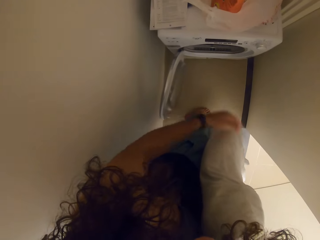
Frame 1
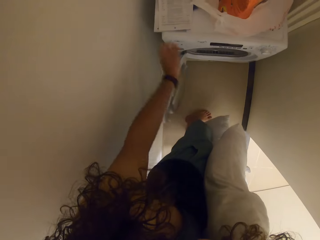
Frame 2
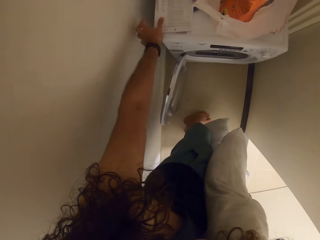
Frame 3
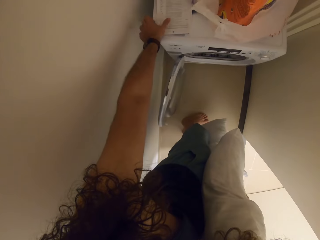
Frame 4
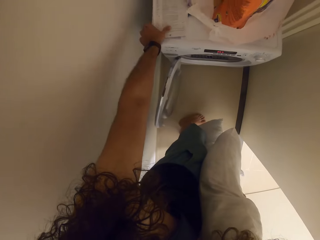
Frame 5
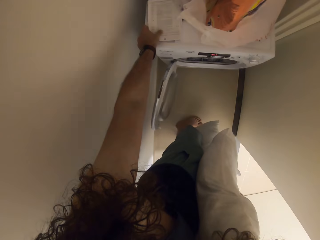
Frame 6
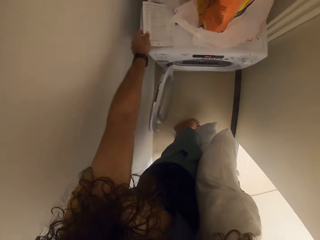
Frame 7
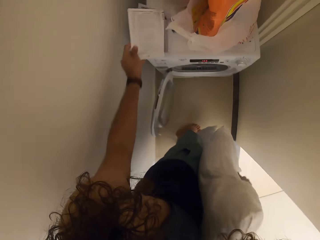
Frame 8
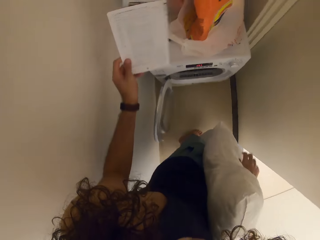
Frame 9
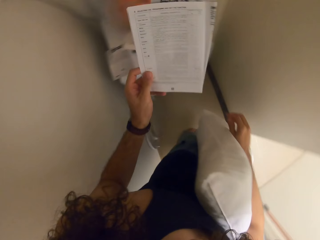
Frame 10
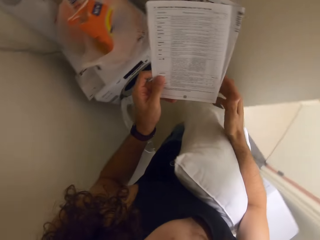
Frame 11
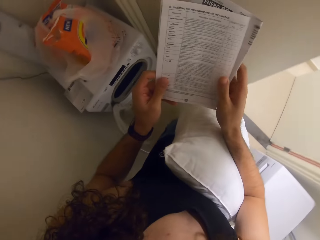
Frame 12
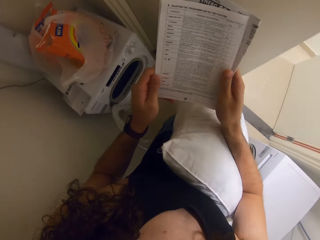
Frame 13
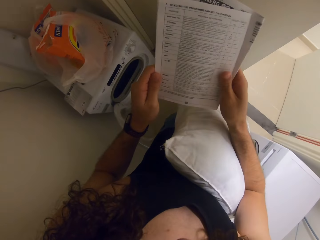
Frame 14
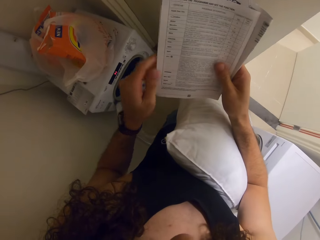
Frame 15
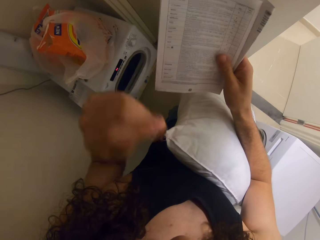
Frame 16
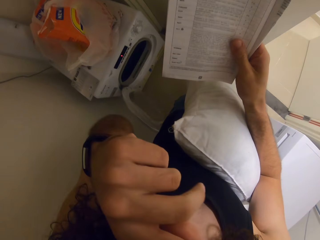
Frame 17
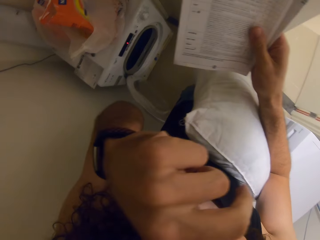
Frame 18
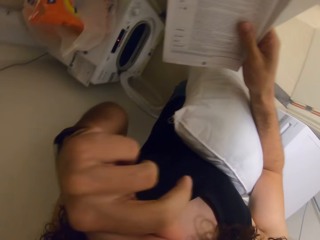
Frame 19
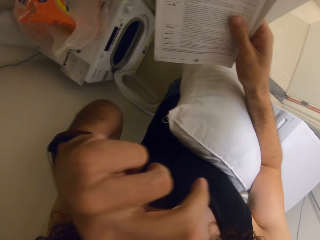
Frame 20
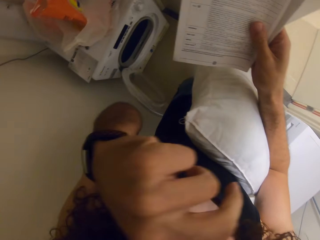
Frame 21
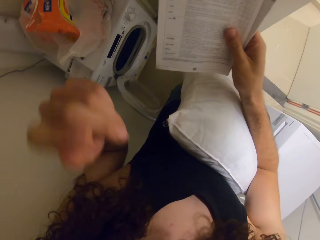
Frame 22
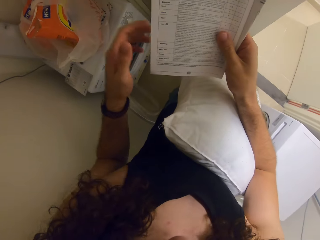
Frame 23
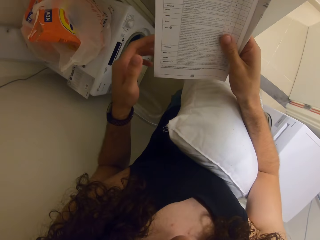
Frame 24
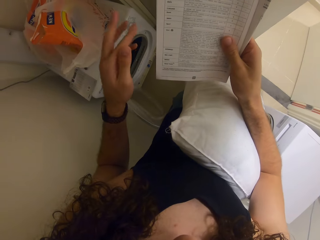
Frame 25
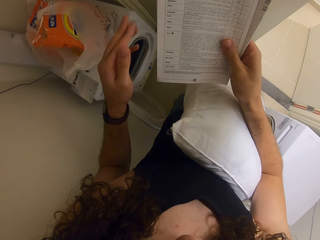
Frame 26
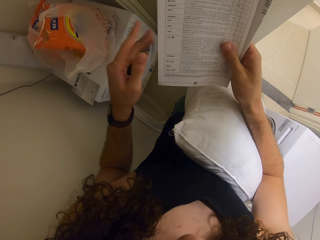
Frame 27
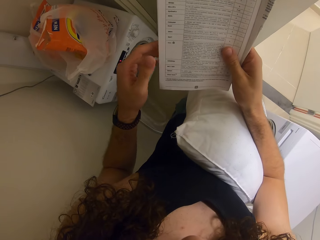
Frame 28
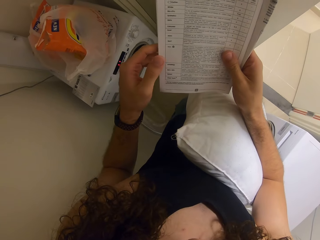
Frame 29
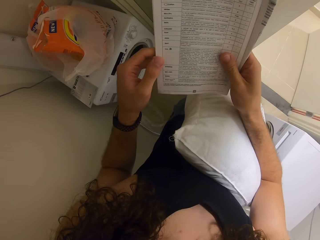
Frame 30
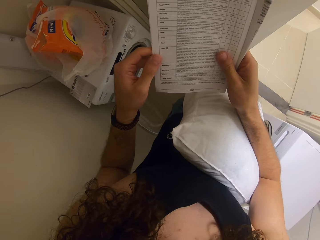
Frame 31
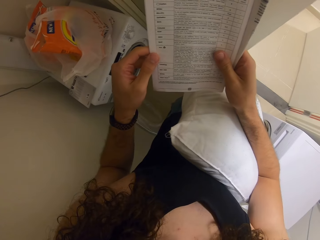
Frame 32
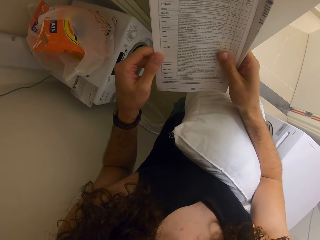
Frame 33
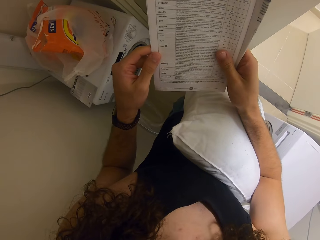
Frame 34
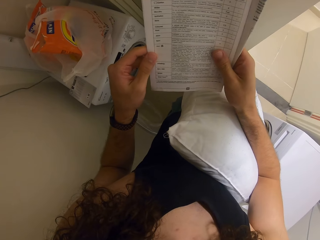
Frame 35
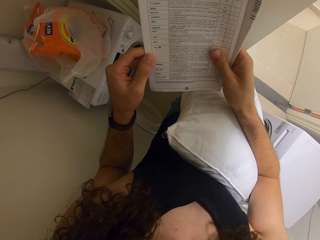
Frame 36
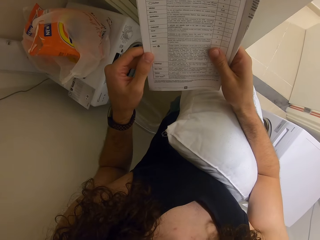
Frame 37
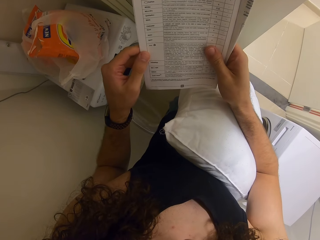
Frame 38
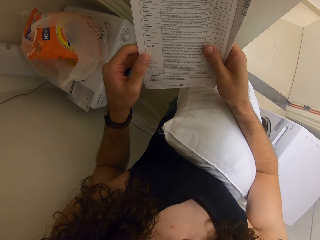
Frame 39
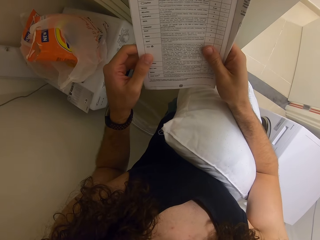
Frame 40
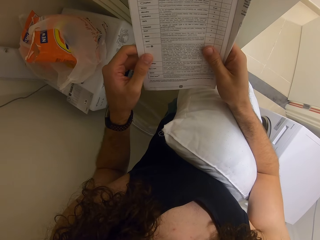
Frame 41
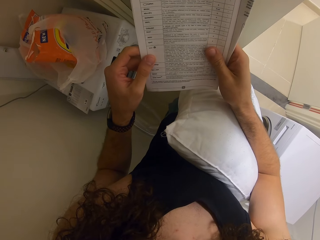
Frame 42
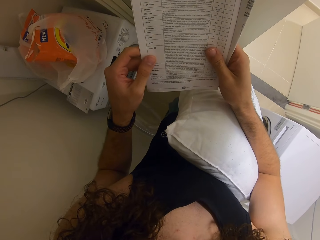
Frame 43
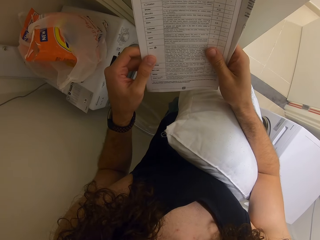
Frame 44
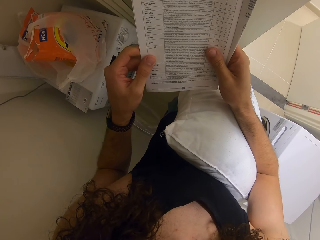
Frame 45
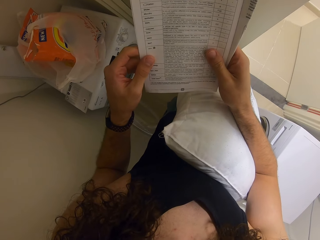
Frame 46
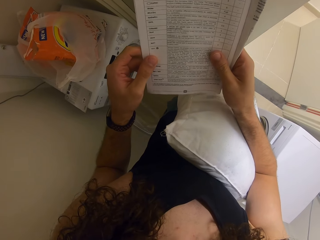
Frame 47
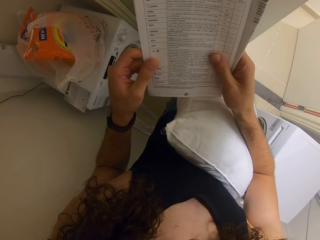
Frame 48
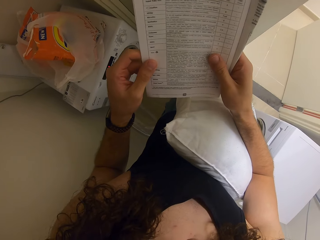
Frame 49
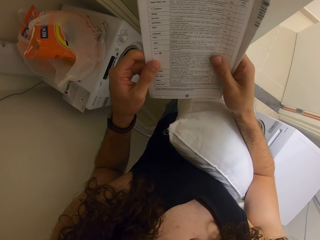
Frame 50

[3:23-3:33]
The camera wearer picks up a book on the drying machine with her left hand. She reads the book. She holds the book with both hands. She cleans her nose with her left hand. She scratches her face. She cleans her hand against itself. She holds the book with both hands.

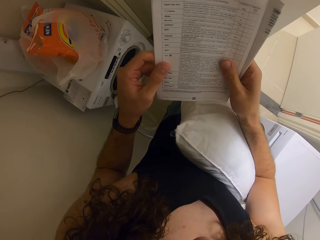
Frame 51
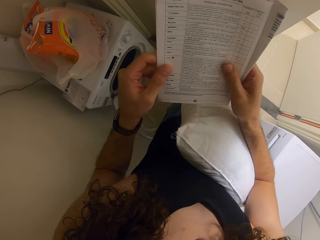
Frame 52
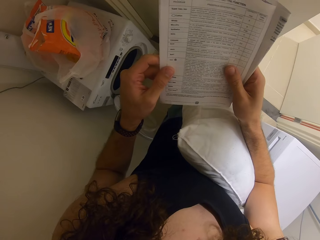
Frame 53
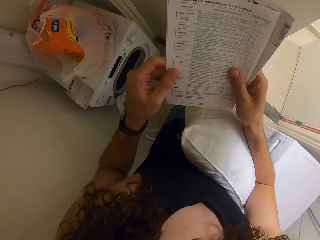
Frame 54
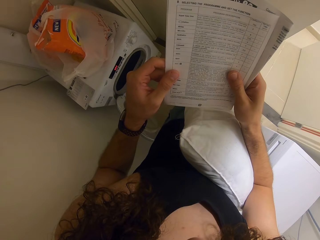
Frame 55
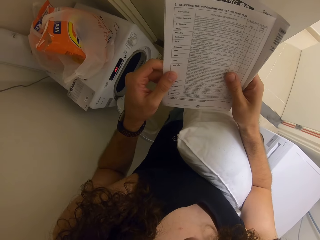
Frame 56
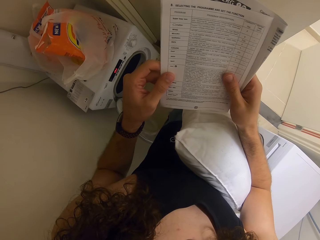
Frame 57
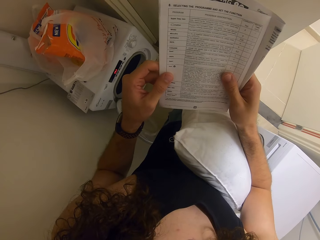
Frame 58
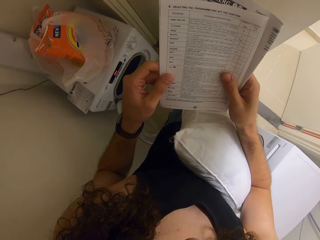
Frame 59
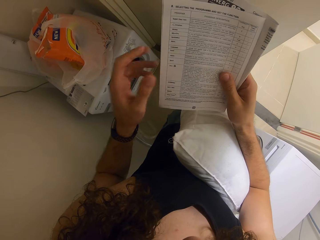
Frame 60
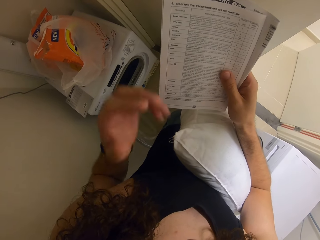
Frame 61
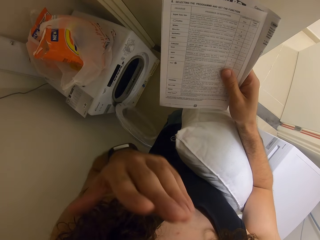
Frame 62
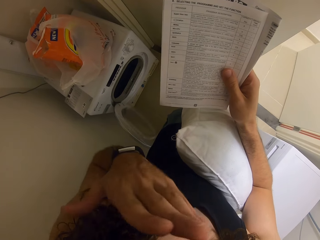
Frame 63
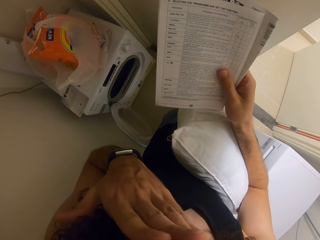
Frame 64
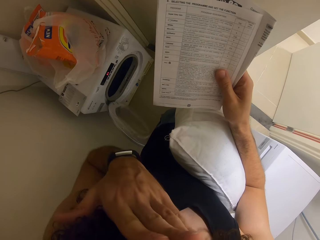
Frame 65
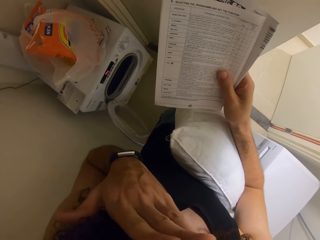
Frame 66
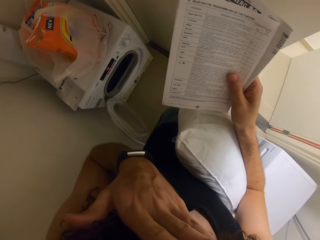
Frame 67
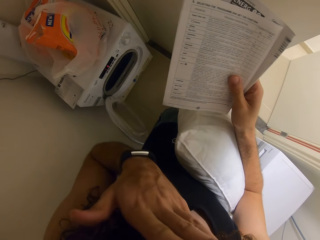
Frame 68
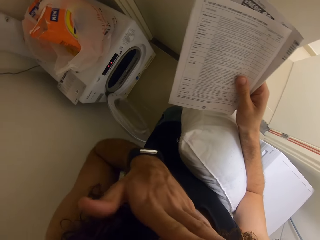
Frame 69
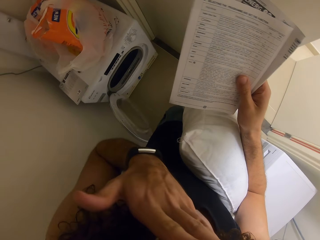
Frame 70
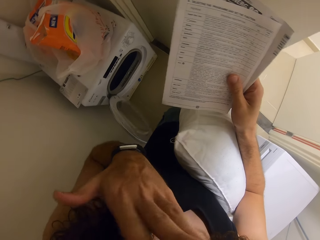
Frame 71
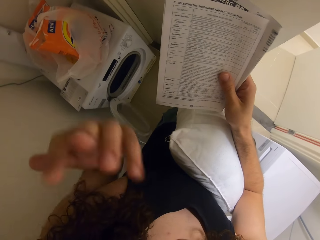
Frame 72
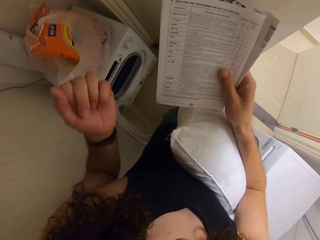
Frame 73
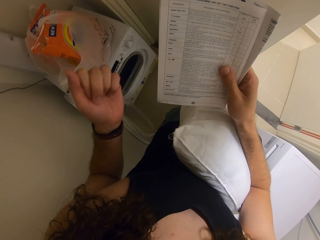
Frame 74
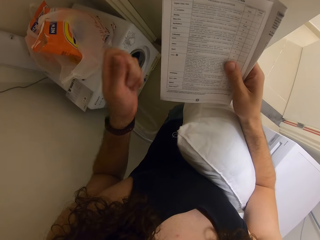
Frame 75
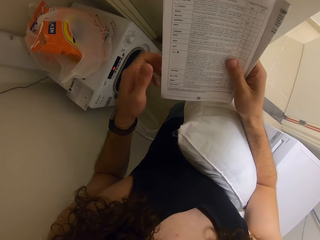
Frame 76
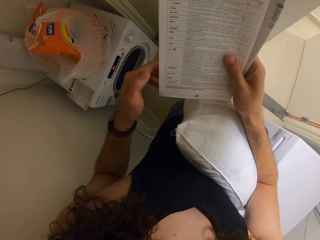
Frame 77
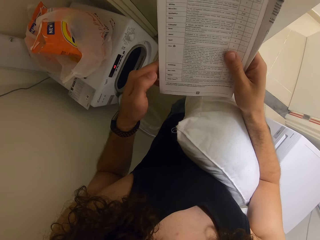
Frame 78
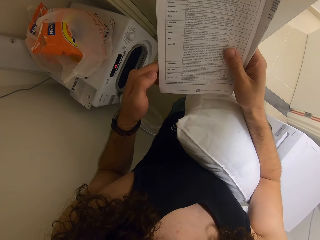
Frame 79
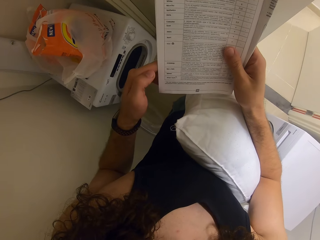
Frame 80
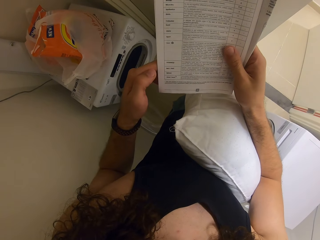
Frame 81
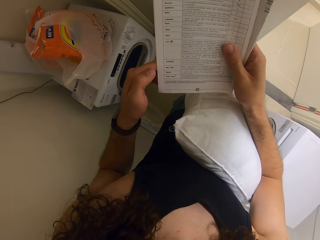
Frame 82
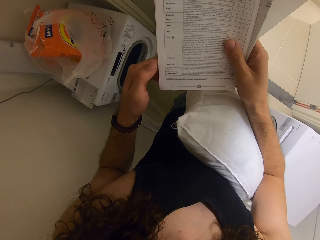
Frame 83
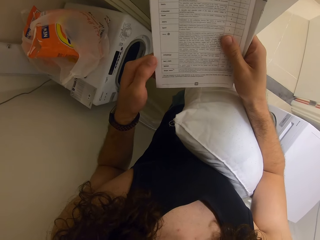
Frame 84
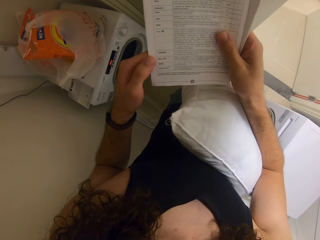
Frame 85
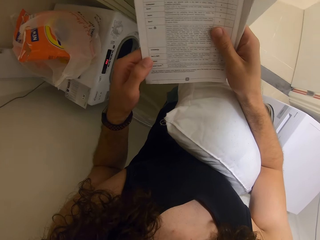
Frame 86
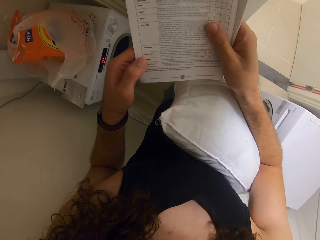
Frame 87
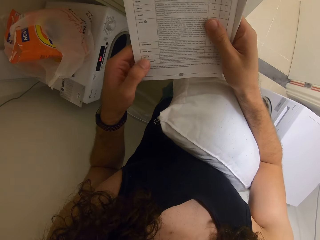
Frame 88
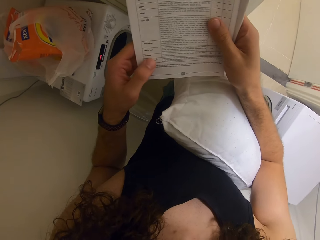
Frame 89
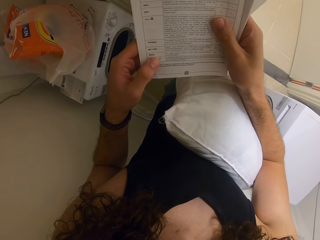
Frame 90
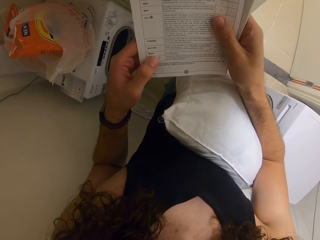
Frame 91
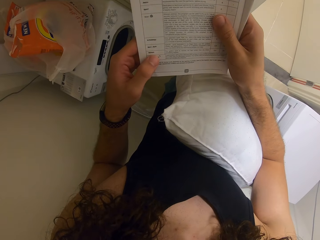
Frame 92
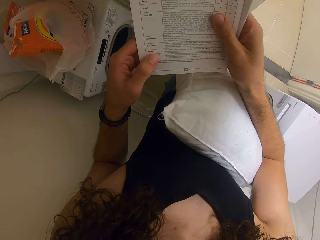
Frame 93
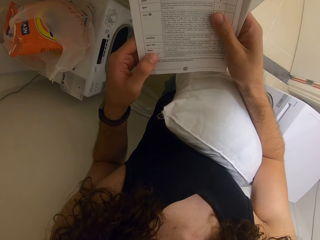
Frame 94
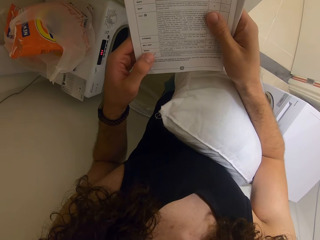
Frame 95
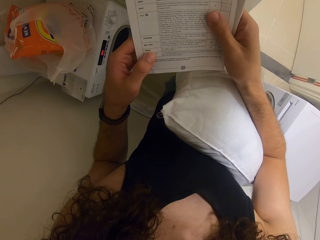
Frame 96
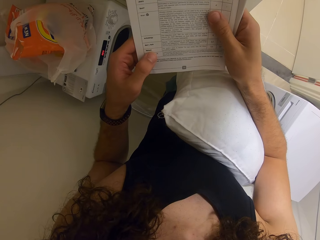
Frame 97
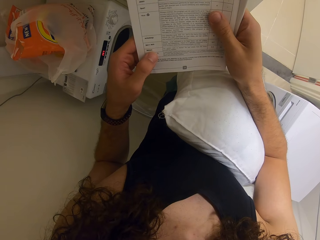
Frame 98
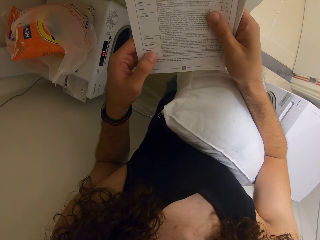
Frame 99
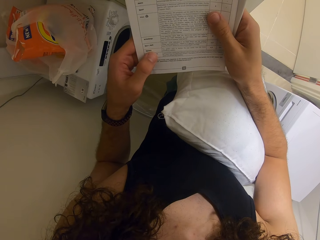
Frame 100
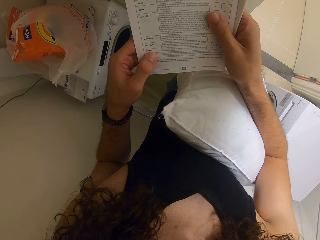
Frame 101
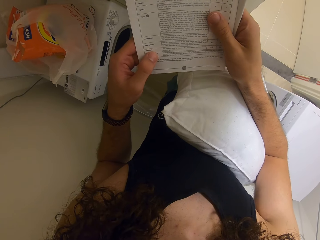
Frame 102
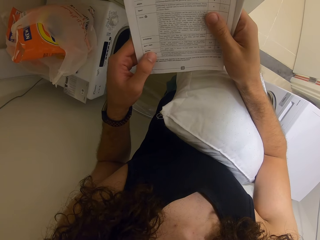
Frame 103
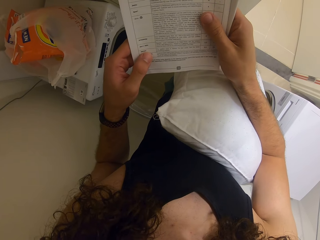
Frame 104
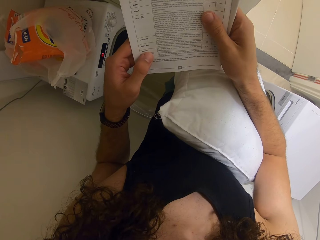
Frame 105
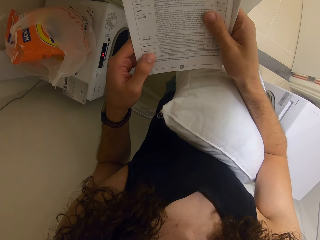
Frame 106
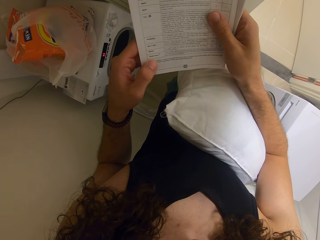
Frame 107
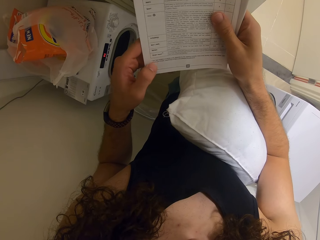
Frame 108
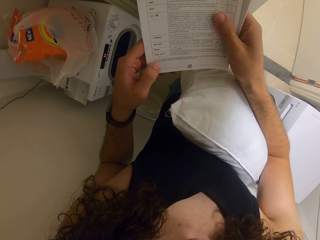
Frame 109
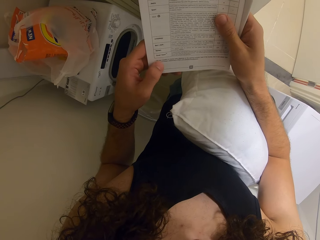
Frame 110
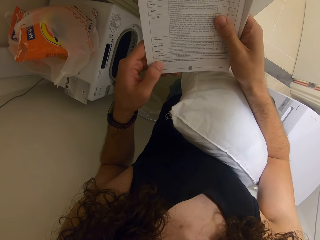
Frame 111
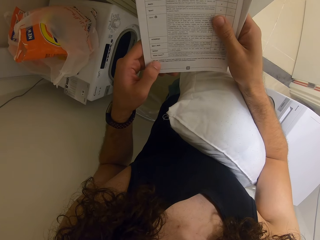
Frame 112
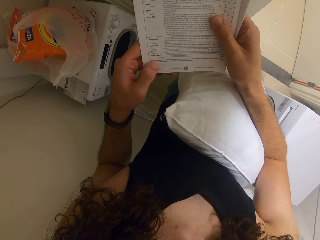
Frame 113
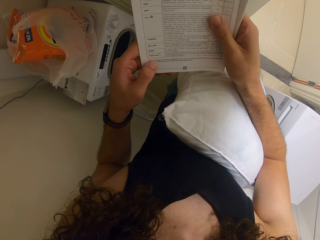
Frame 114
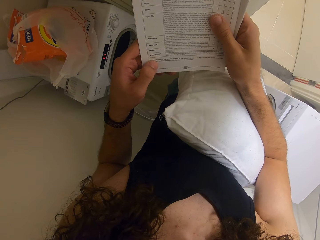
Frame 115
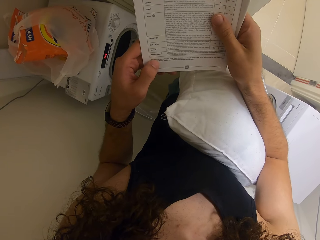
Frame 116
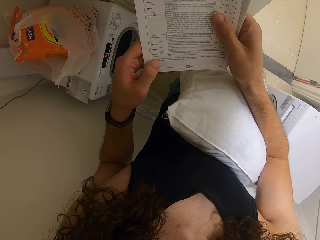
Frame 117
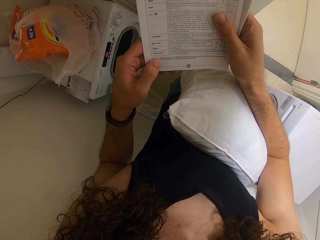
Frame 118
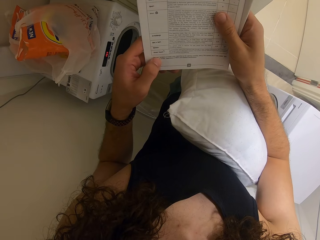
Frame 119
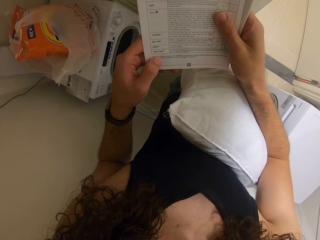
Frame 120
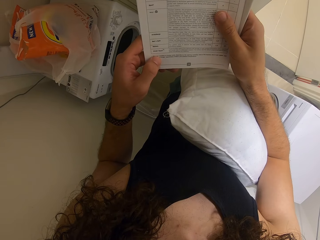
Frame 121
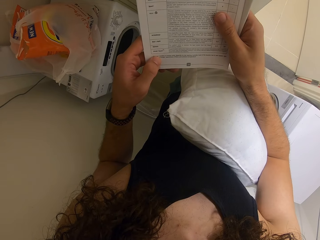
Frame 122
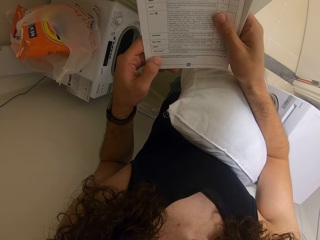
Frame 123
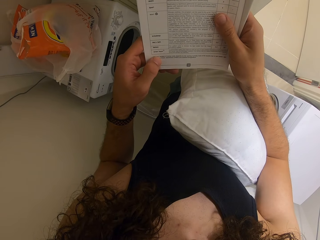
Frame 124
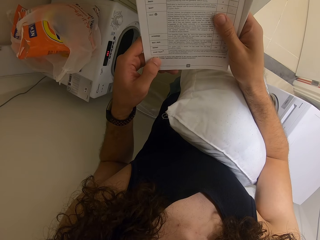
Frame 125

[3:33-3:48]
The camera wearer cleans her nose with her left hand. She holds the book with both hands.
